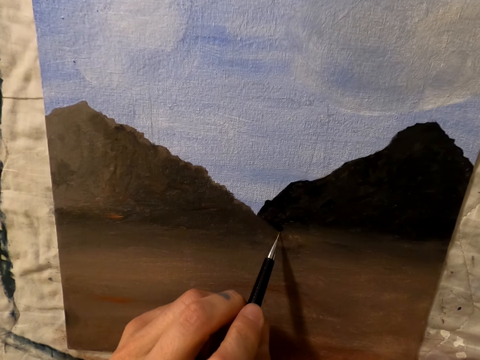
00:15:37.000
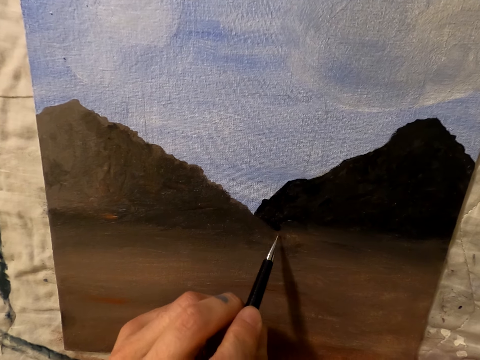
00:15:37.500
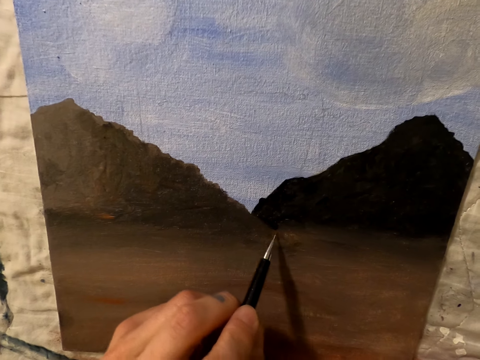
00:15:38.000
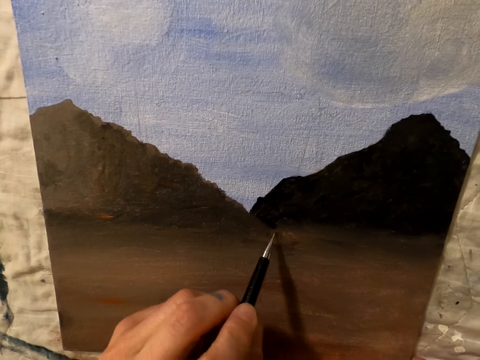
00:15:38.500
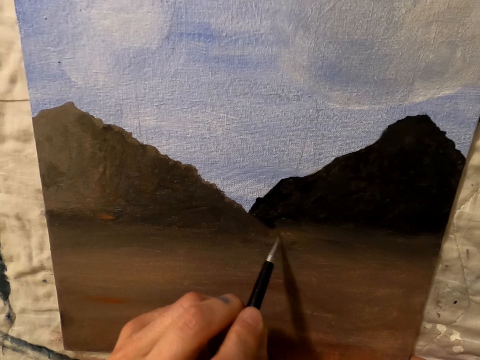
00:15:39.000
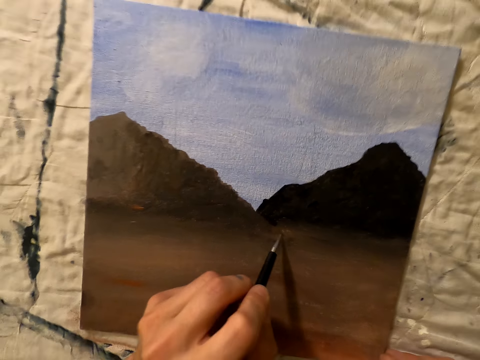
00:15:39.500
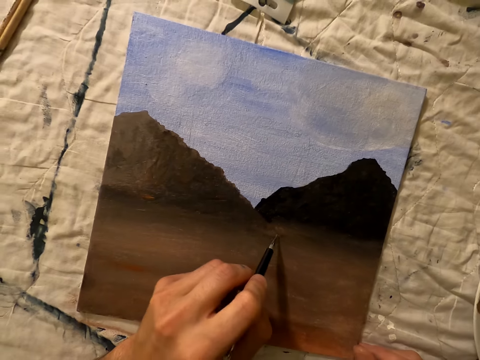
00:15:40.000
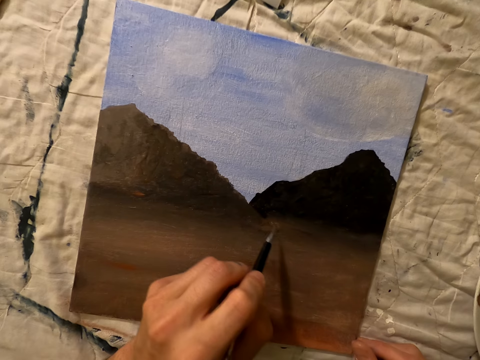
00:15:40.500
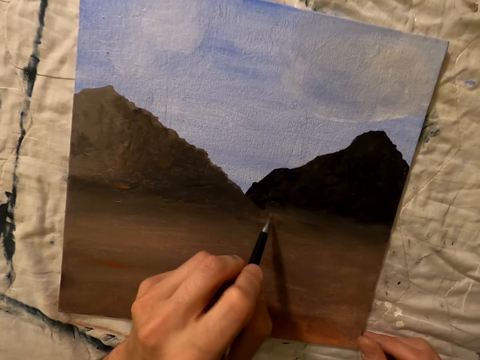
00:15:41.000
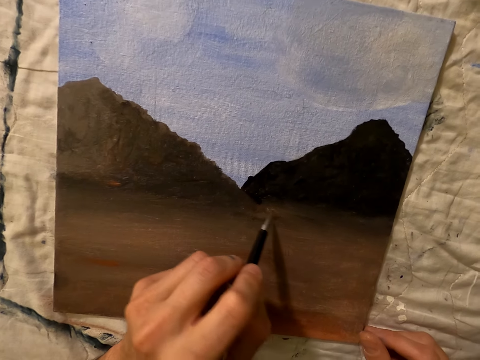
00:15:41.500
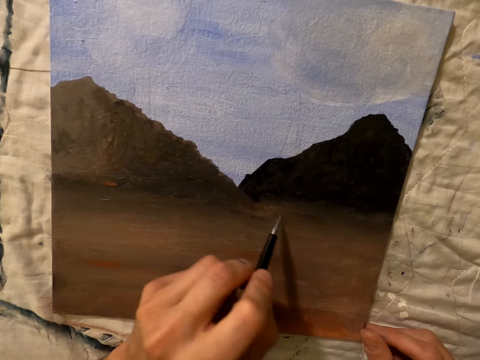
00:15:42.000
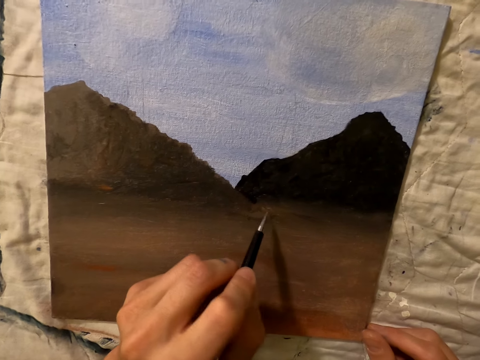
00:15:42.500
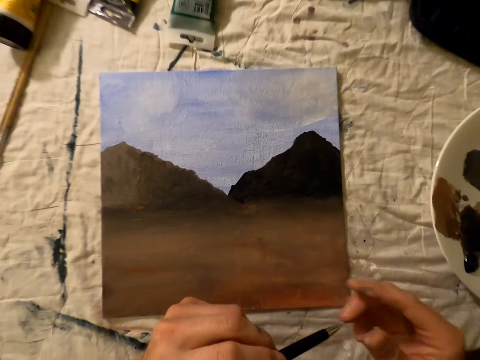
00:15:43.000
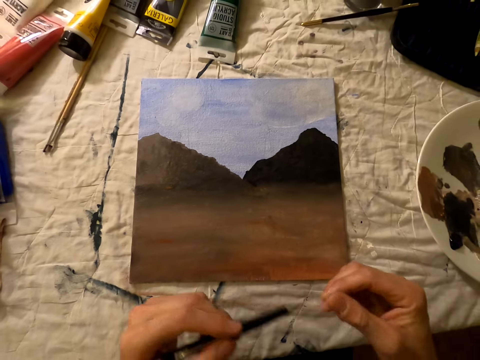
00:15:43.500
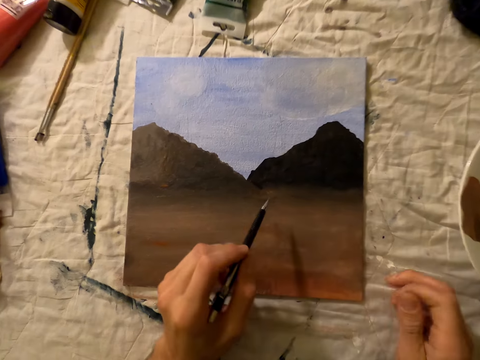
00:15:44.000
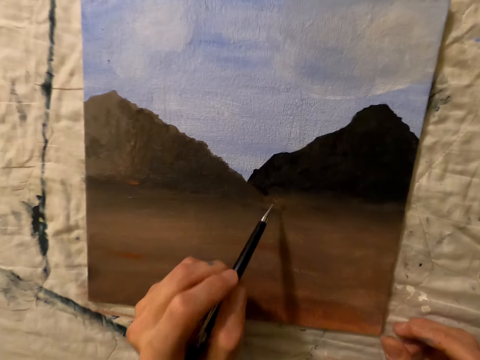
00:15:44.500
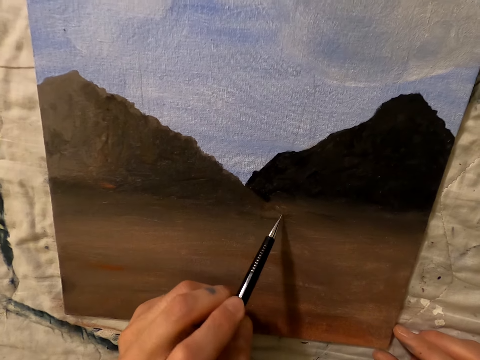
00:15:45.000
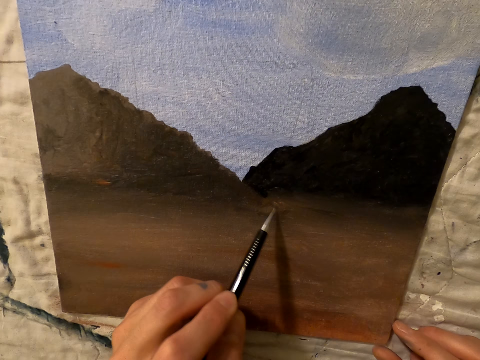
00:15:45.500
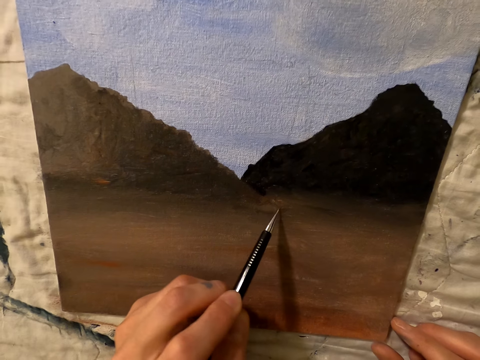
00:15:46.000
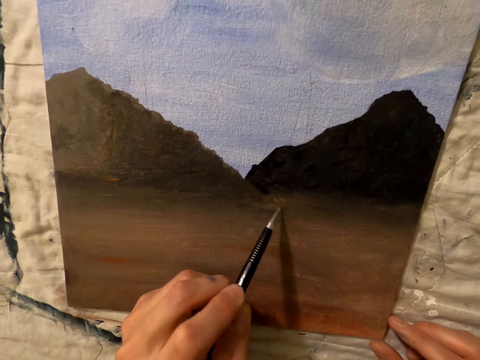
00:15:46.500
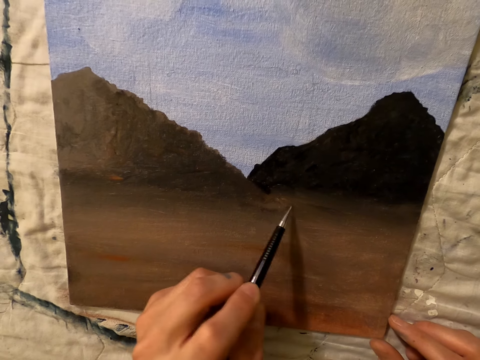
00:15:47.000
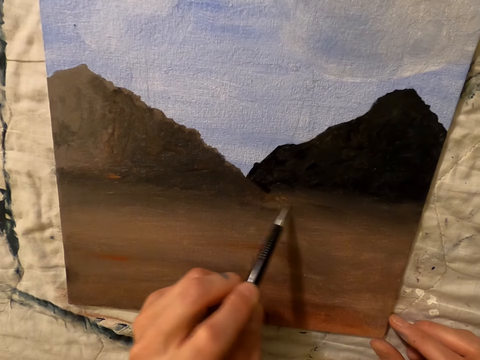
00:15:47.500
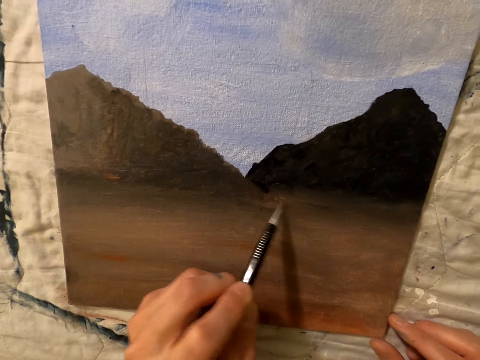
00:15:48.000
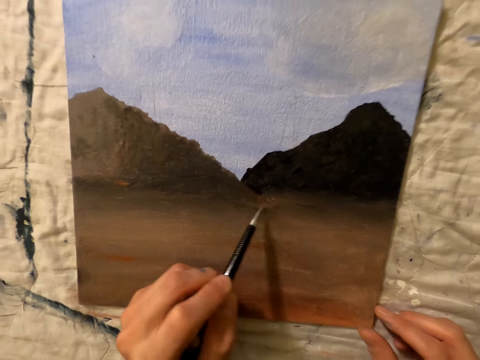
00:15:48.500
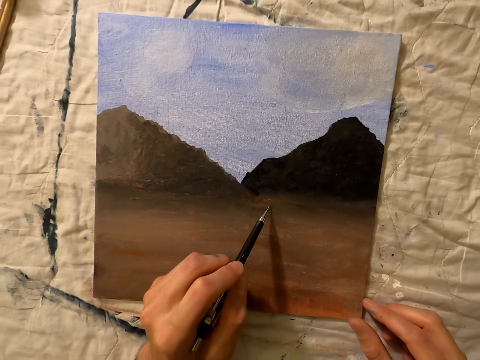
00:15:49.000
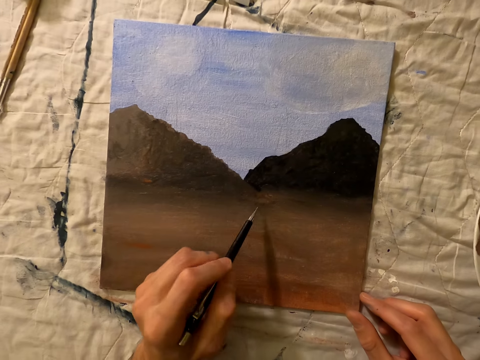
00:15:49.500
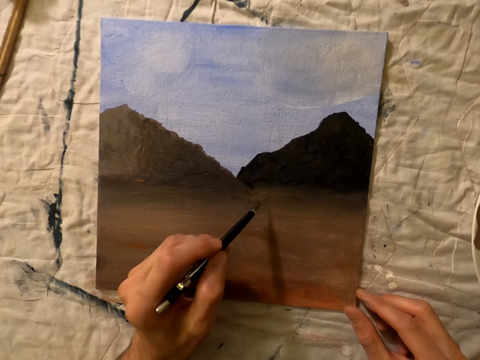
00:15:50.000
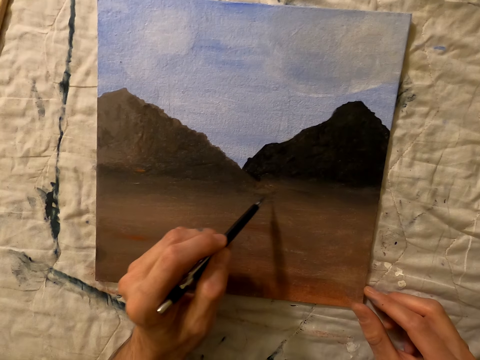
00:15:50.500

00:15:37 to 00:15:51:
The camera wearer writes on the board. They touch the tip of a pen. They write on the board.

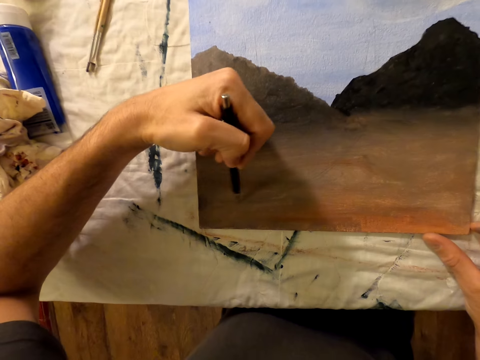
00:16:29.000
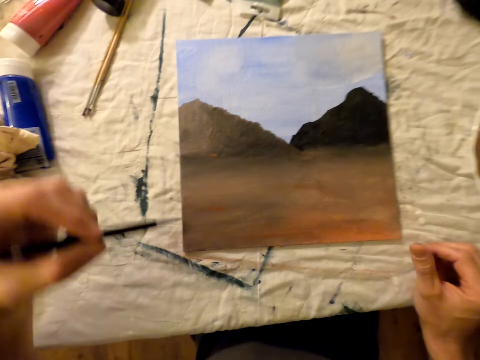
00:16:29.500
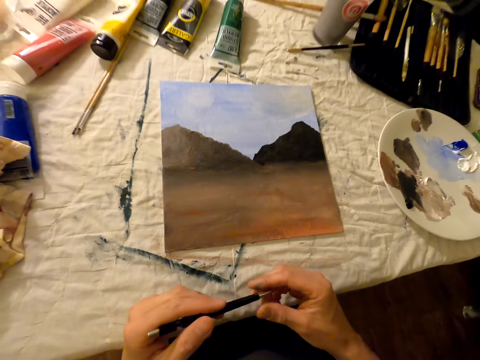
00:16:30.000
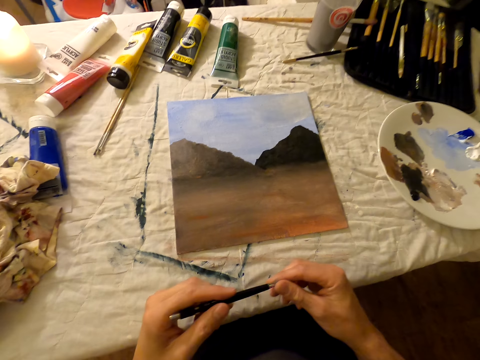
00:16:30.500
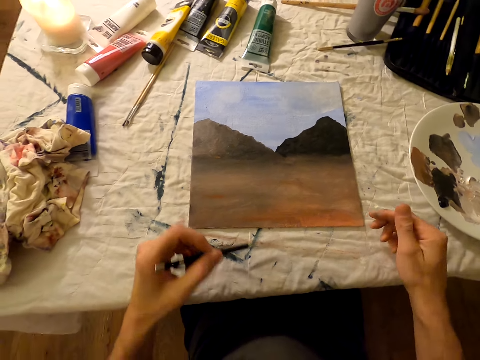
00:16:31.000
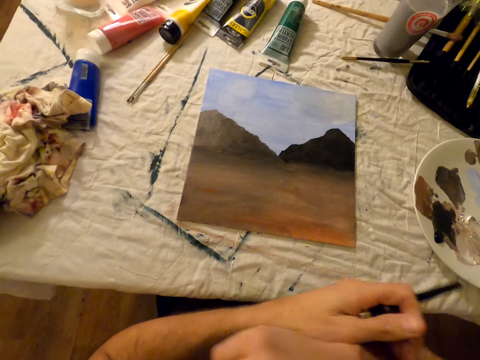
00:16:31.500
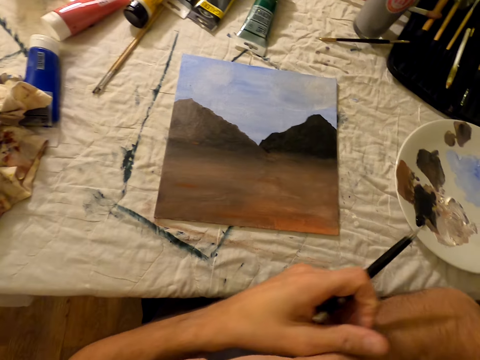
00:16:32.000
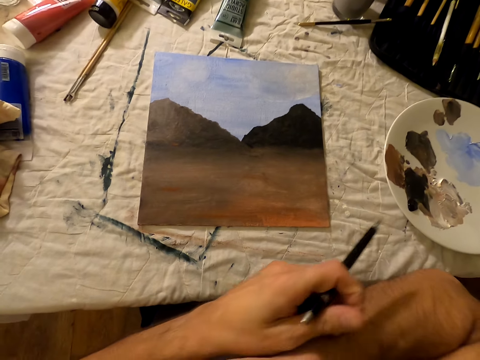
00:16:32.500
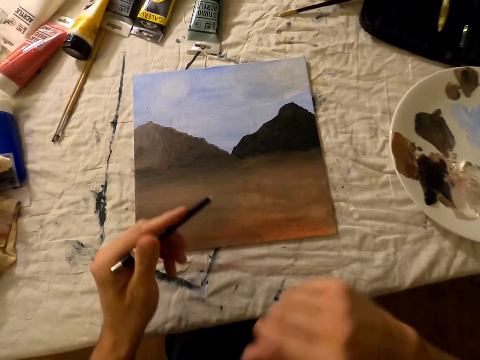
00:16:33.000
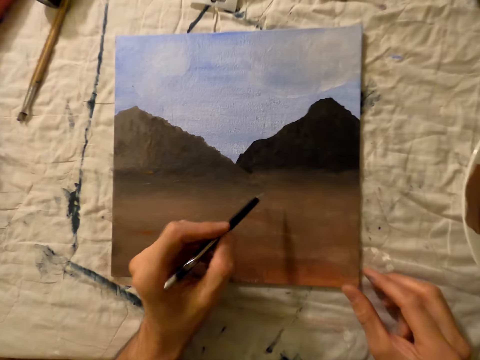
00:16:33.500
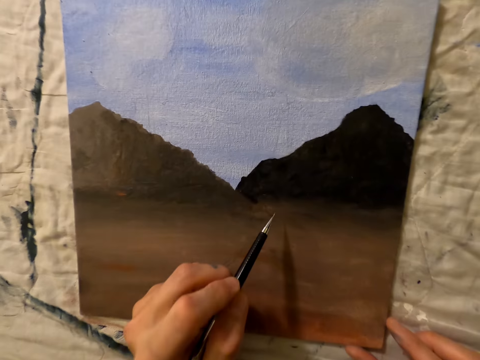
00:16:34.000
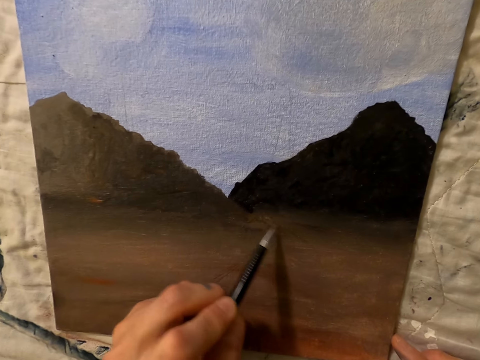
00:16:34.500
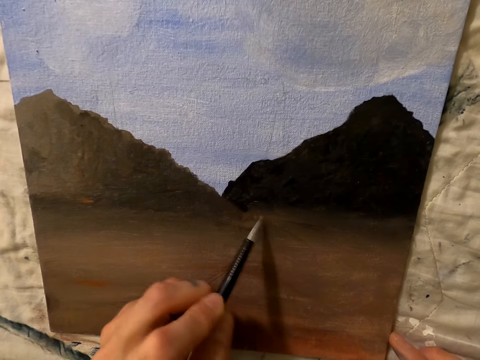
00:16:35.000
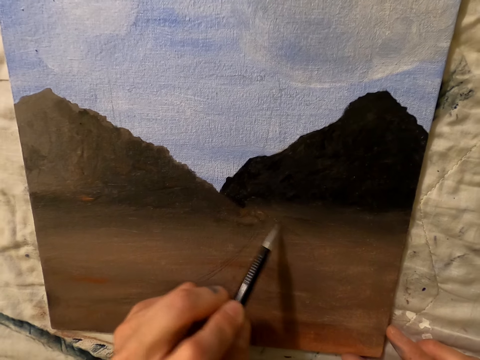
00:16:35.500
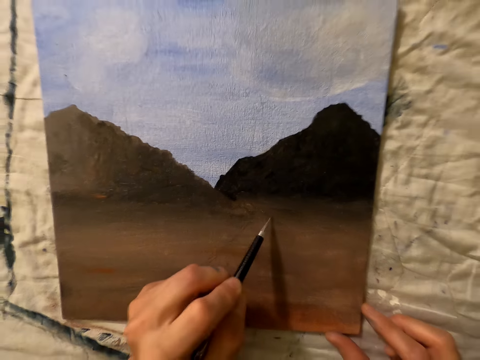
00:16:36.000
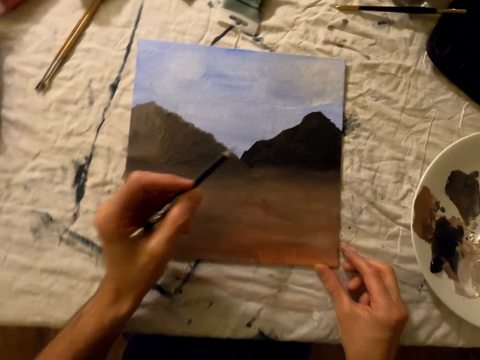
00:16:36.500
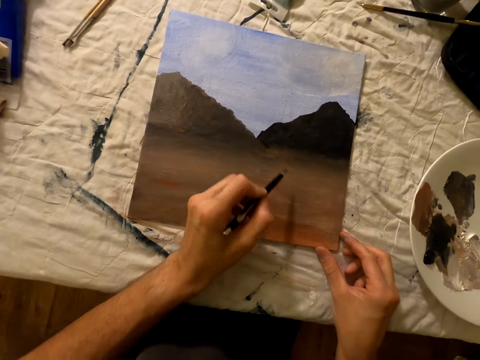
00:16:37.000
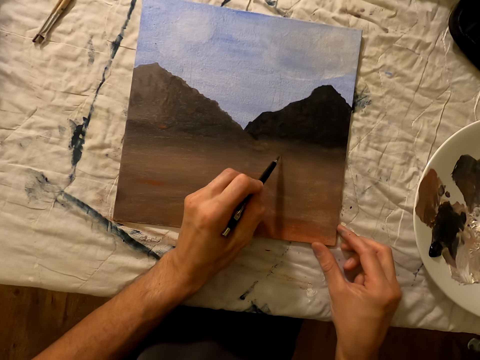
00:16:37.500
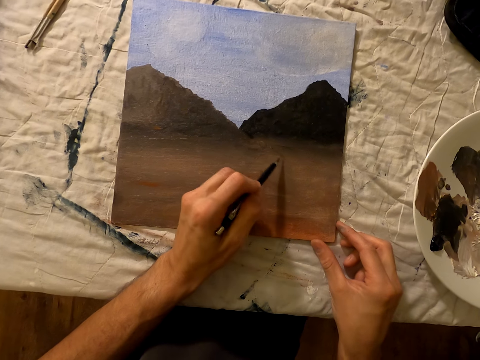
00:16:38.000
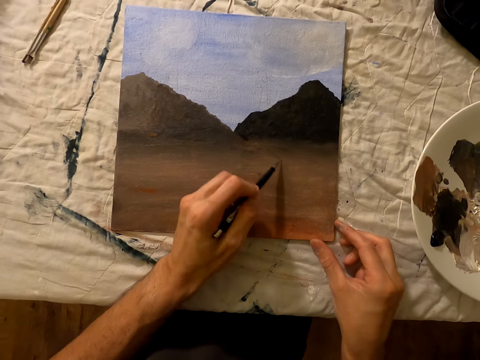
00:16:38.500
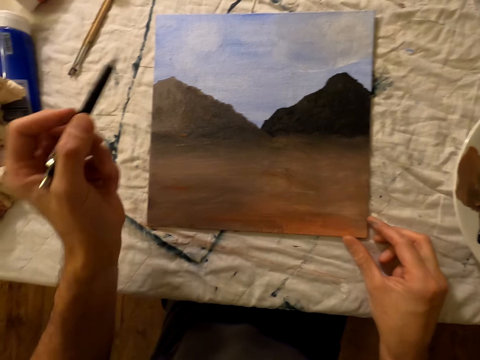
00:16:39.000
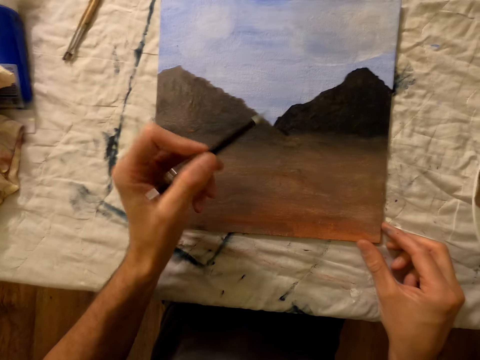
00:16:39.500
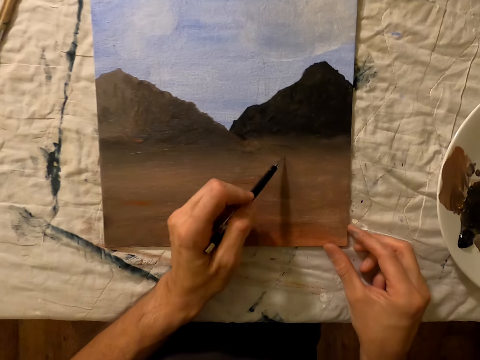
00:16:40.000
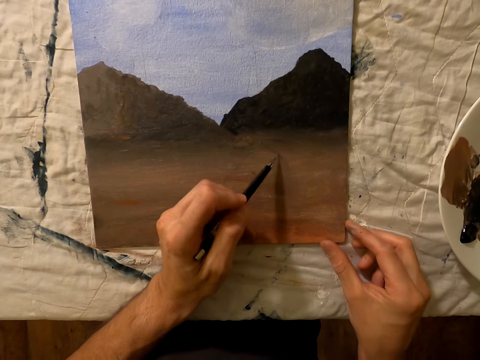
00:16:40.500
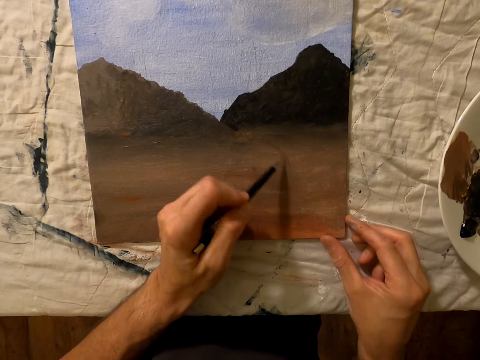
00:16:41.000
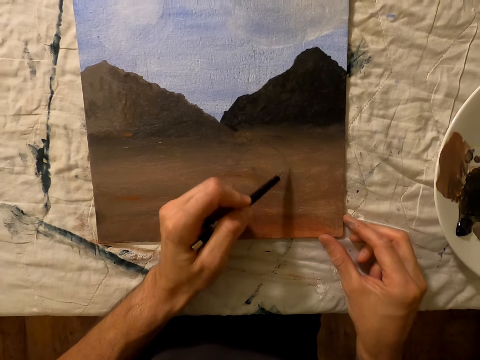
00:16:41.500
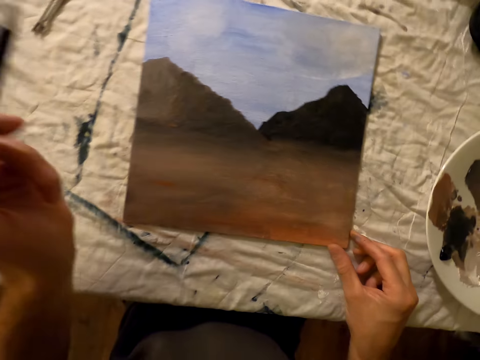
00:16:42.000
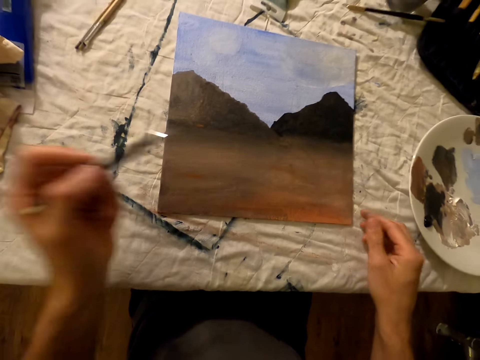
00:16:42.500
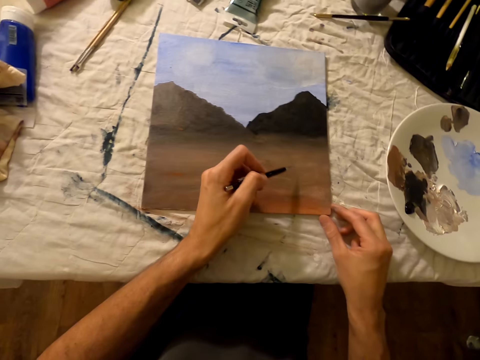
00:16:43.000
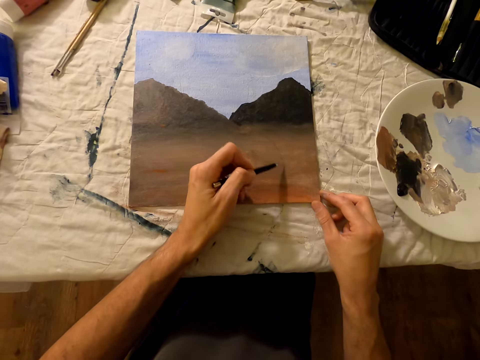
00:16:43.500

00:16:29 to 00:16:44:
The camera wearer touches the tip of a pen. He holds the pen with both hands. He scratches his right arm. He rubs his hand. He draws the paint with the pen. He writes on the board. He lifts the pen.
